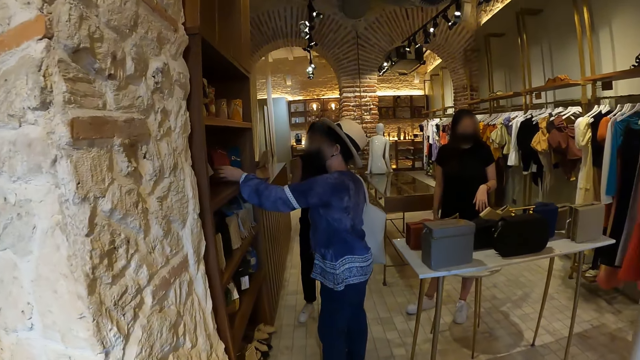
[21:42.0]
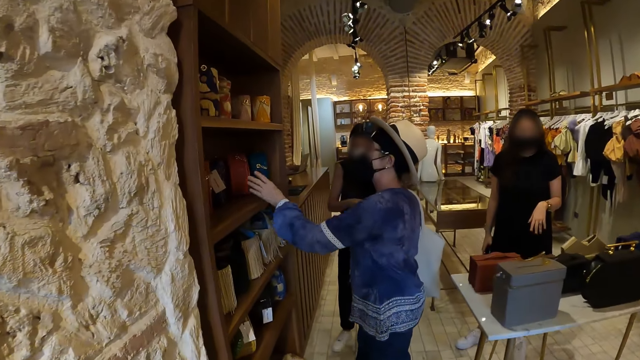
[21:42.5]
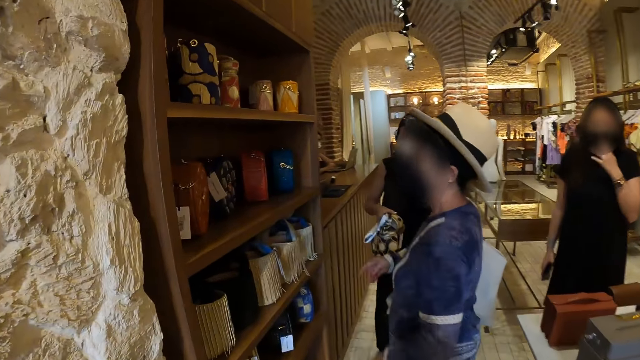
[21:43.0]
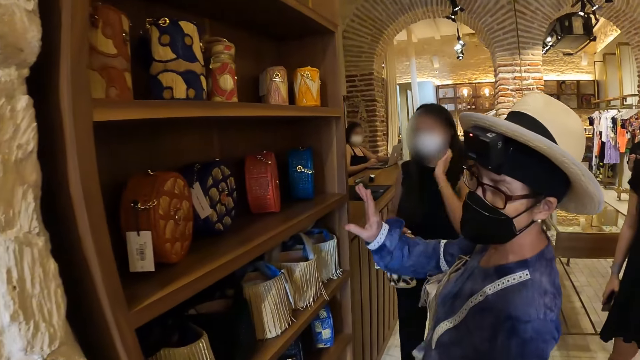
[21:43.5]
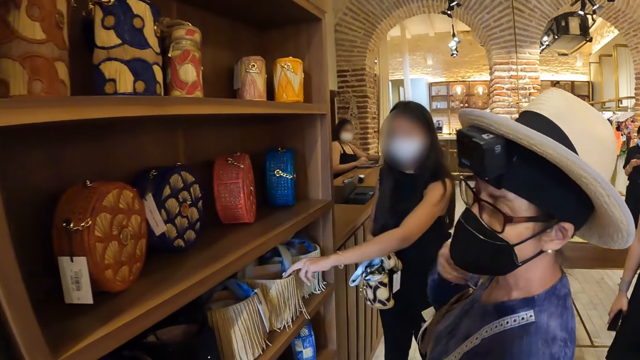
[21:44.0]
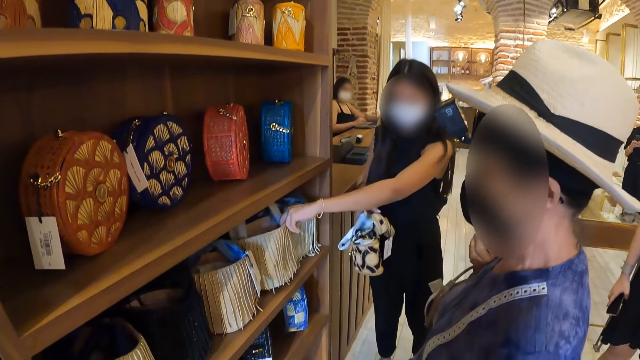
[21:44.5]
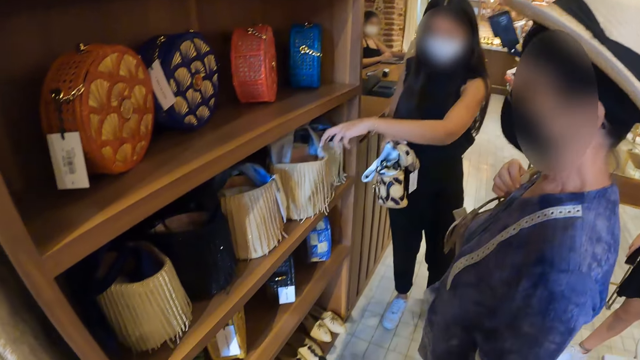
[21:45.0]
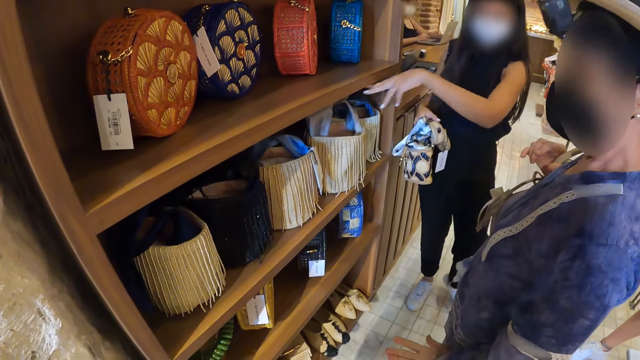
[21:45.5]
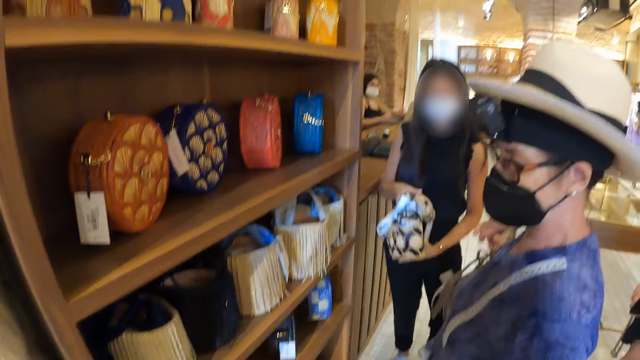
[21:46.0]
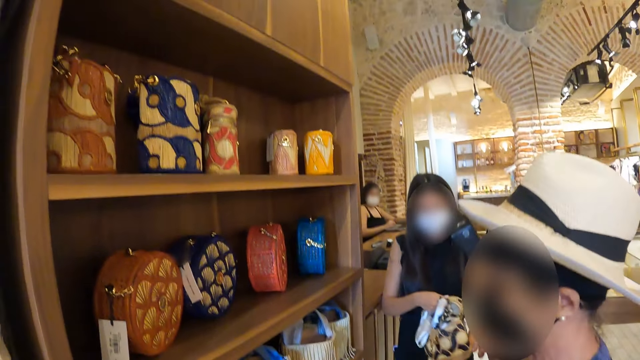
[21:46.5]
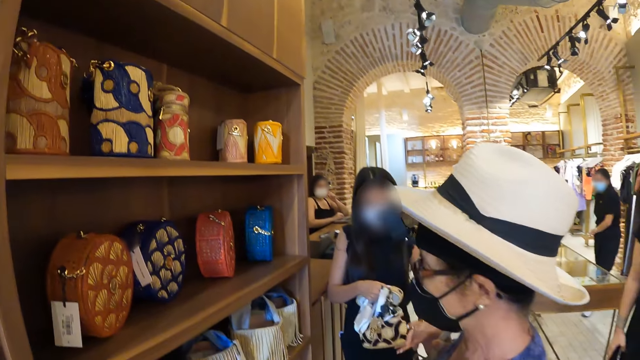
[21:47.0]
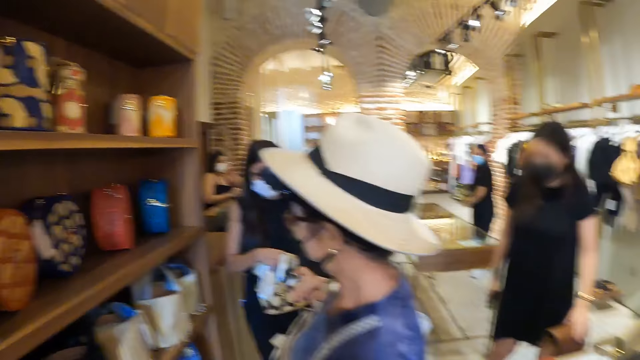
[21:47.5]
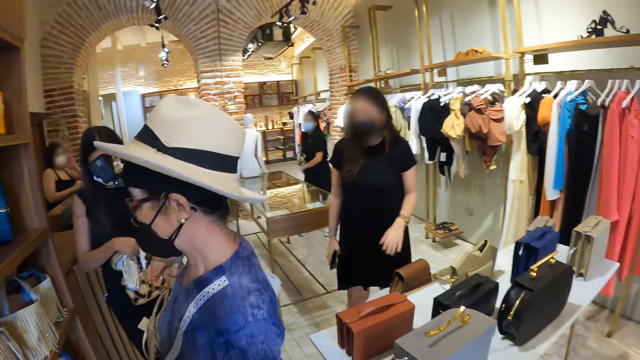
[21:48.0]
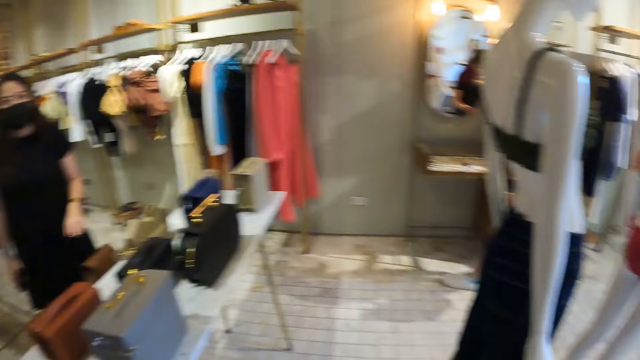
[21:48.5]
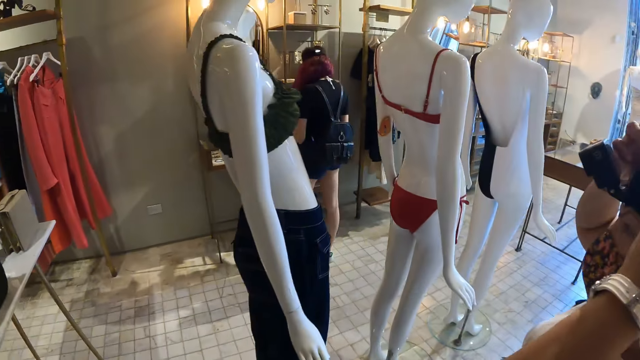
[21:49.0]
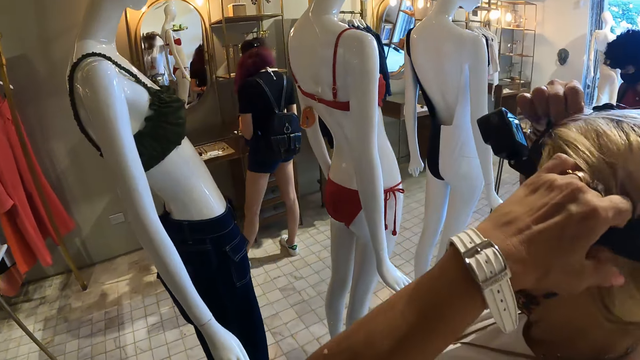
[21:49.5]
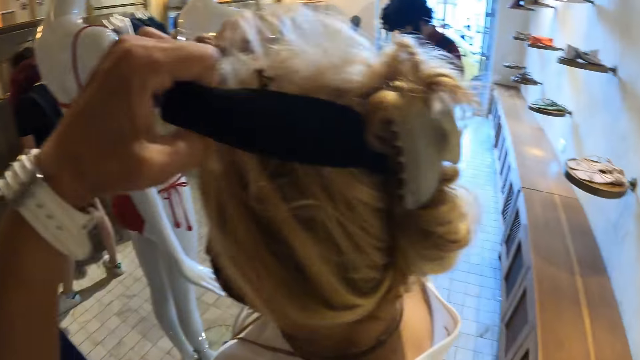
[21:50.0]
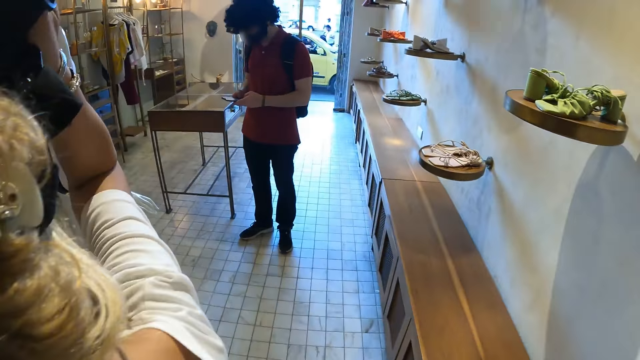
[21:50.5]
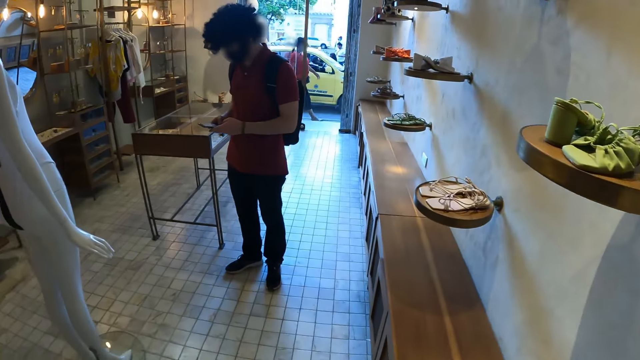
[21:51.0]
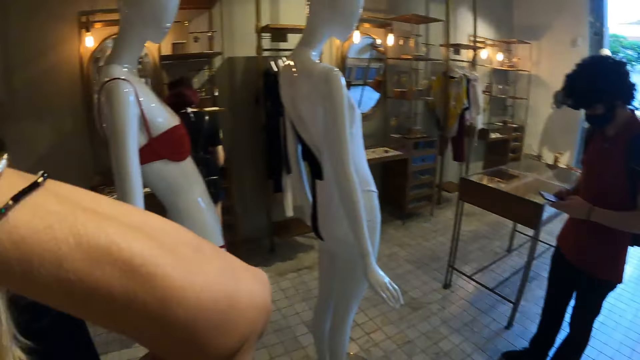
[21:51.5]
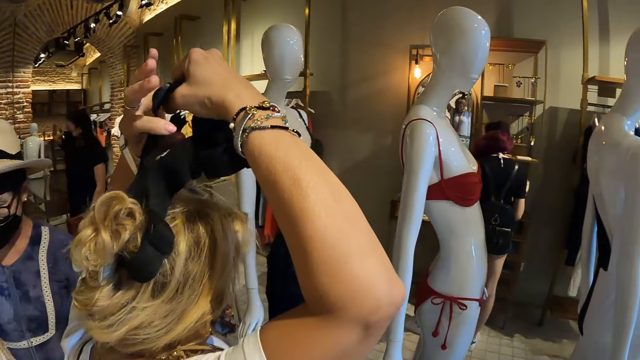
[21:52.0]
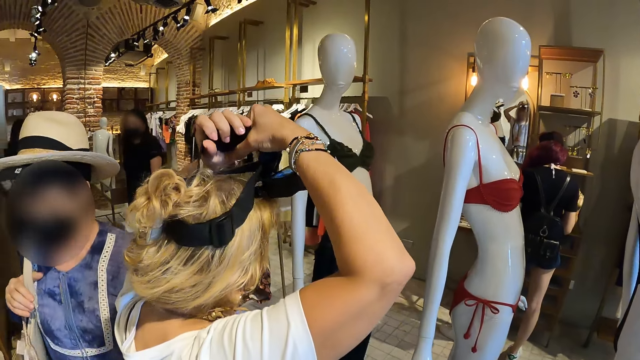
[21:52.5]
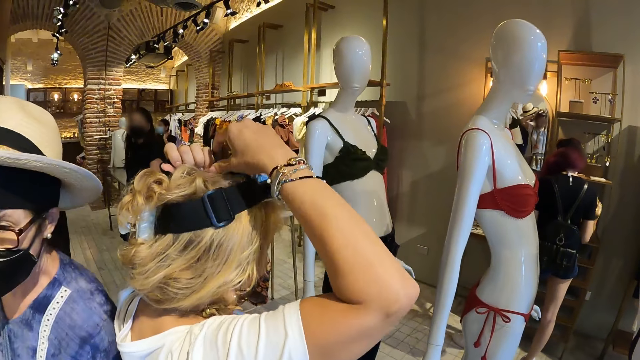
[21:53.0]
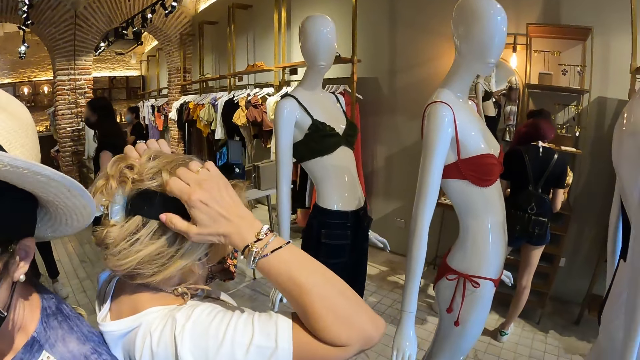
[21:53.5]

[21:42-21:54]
The woman touches a purse on a shelf with her left hand. The store attendant holds a bag in her right hand. The store attendant touches the bag on the shelf with her left hand. The store attendant holds the bag with both hands. The camera wearer talks to a woman. Another woman adjusts her camera with both hands. The camera wearer walks in the building. A man operates a phone with both hands.

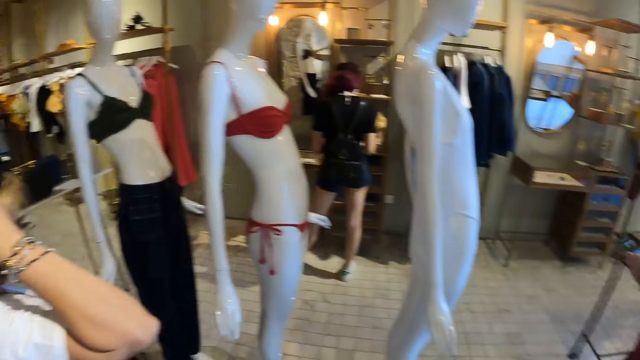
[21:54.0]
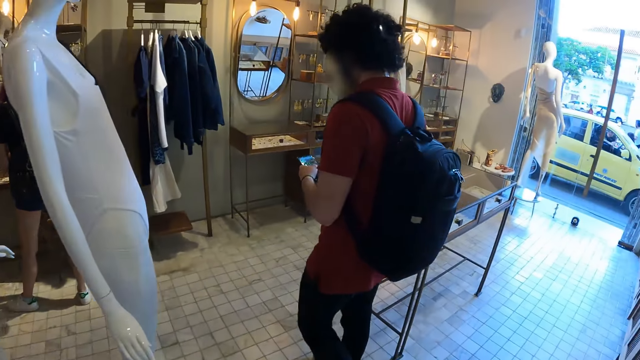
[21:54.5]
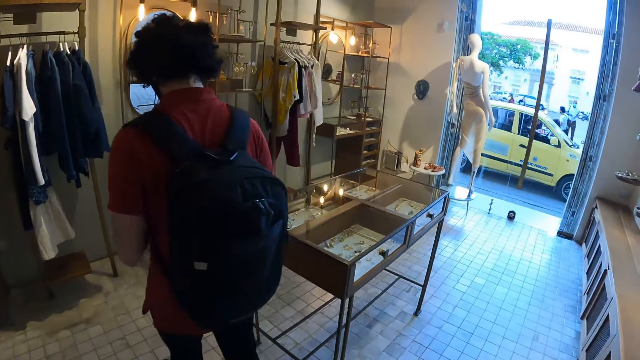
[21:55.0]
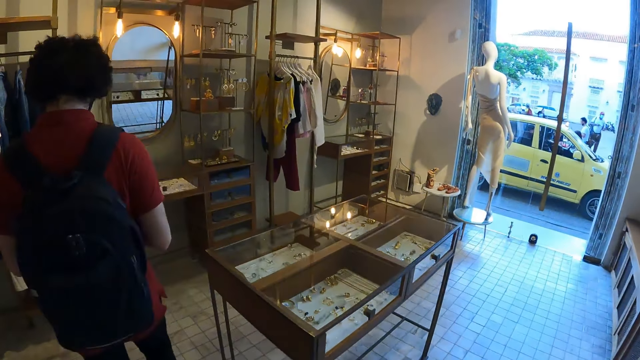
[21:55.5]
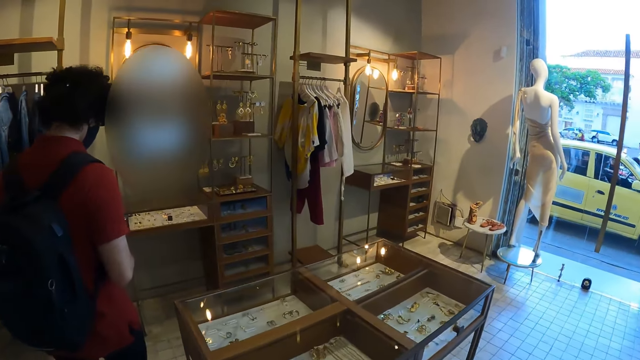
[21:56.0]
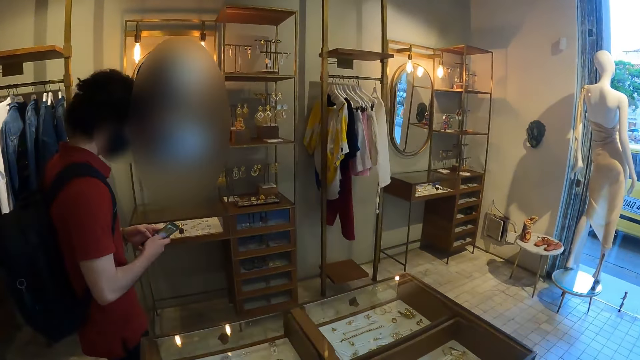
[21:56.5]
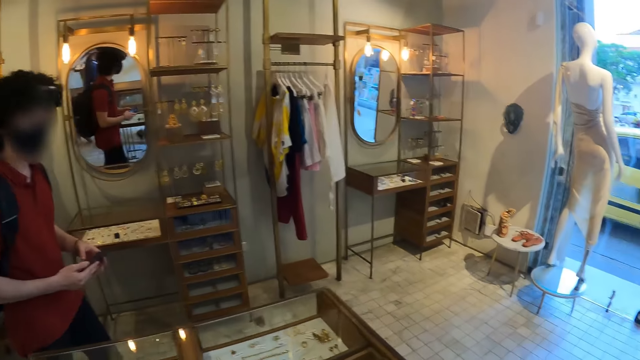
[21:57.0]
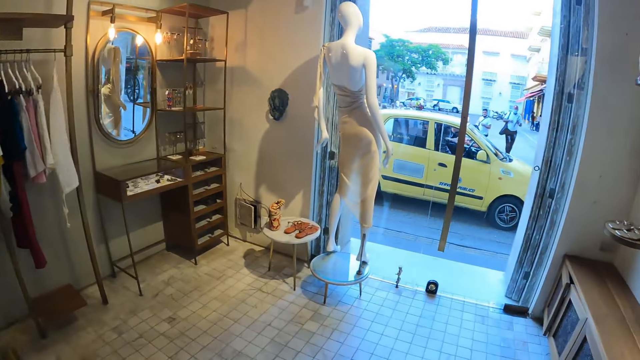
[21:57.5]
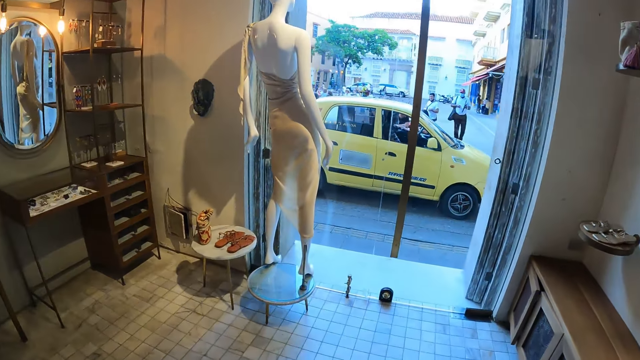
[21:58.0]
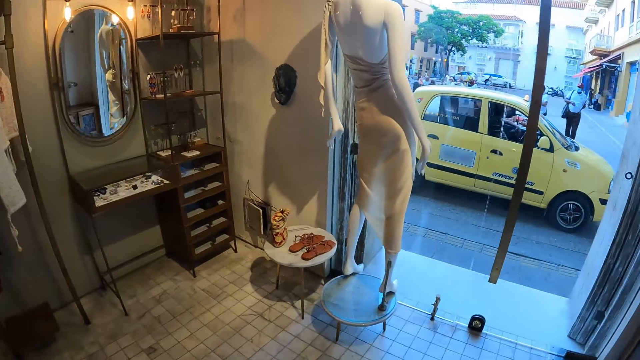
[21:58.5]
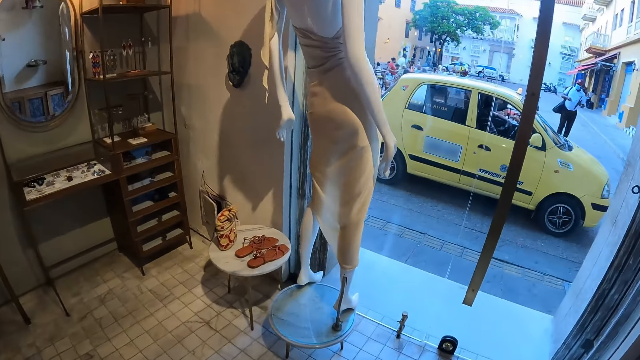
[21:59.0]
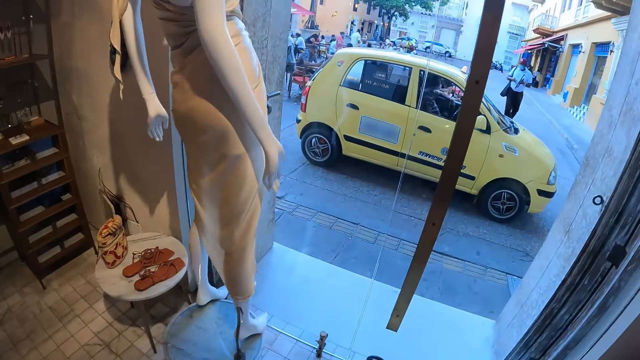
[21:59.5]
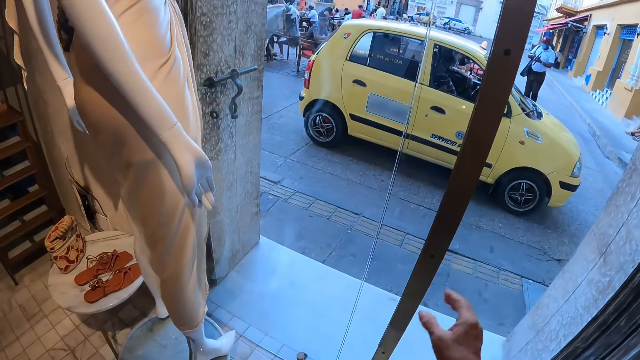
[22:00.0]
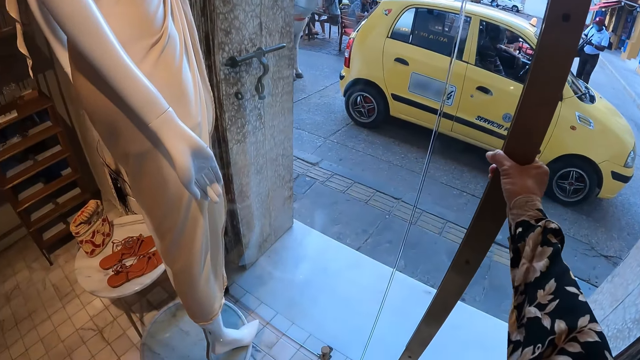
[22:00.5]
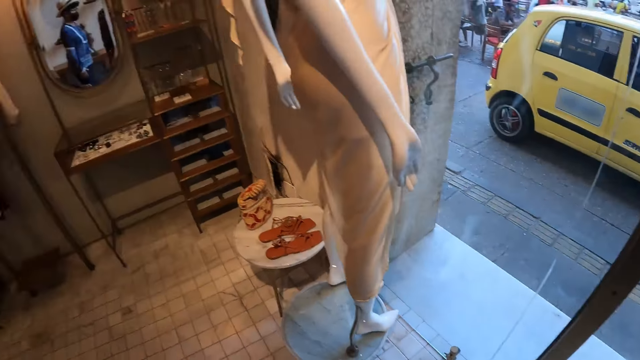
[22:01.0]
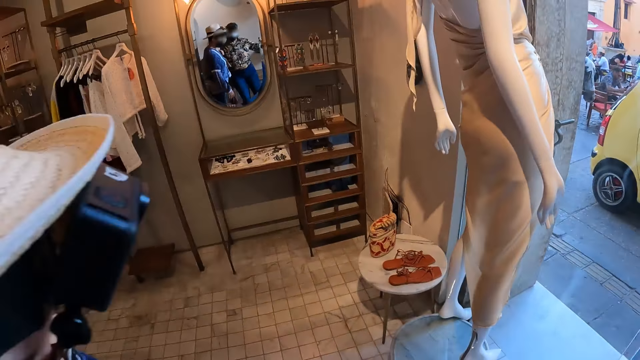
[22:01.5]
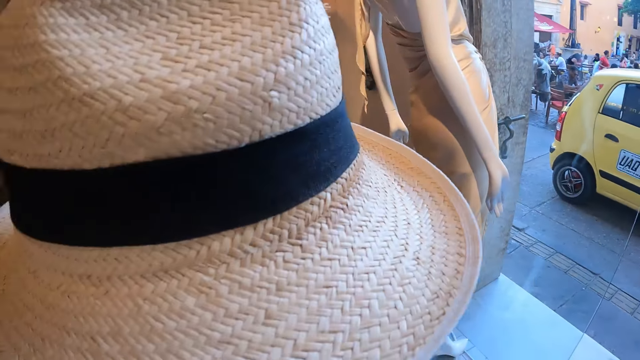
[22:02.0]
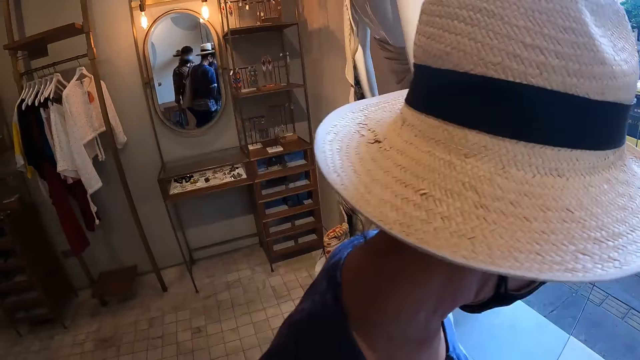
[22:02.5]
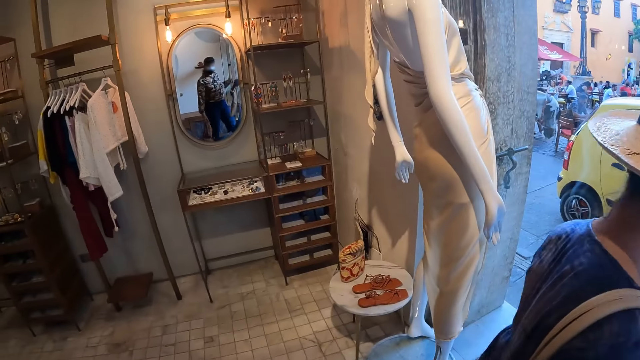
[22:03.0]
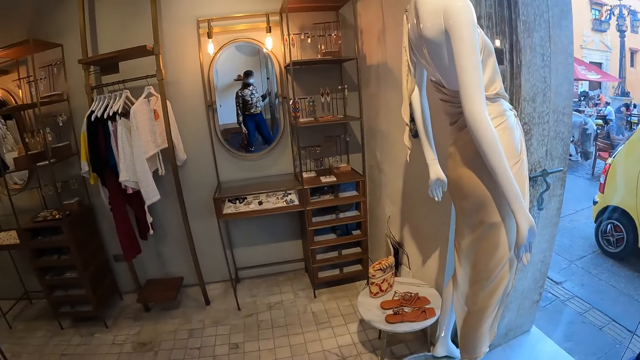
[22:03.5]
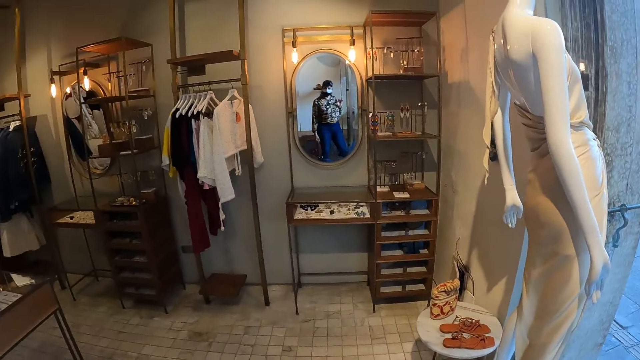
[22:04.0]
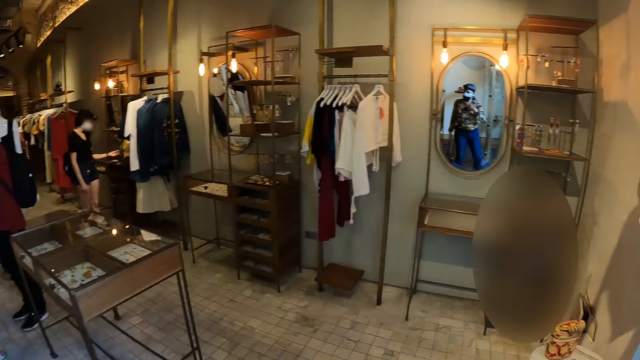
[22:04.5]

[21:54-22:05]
The man walks around the store. The camera wearer opens the door with her right hand. The woman walks out of the store.
